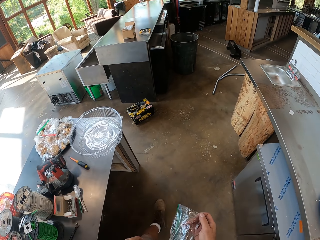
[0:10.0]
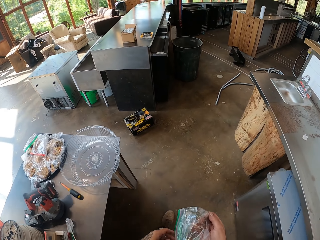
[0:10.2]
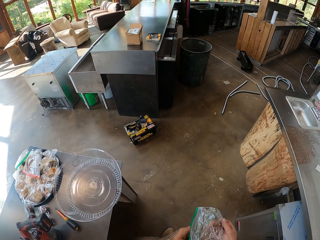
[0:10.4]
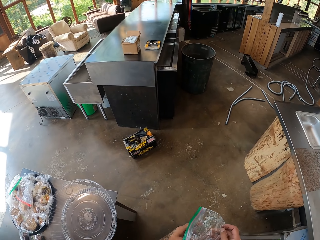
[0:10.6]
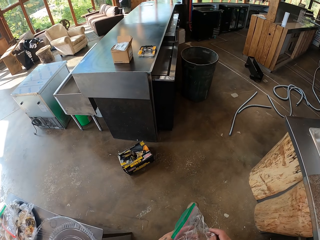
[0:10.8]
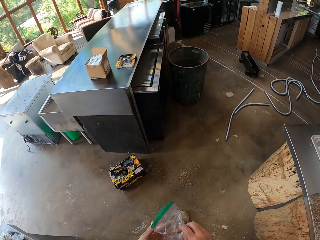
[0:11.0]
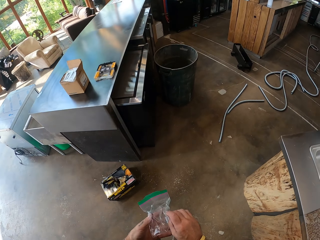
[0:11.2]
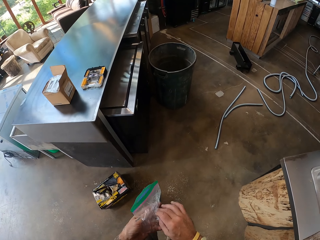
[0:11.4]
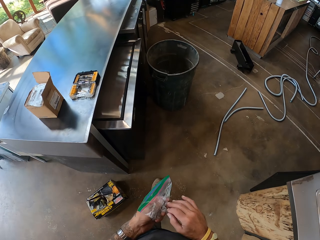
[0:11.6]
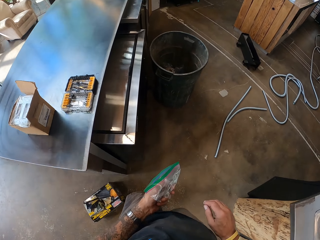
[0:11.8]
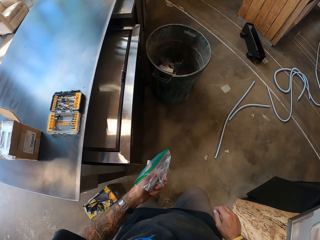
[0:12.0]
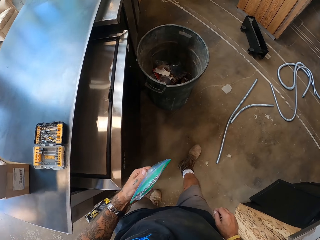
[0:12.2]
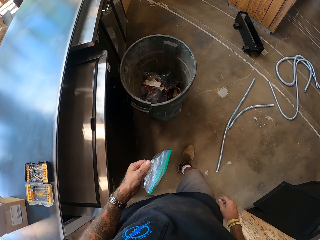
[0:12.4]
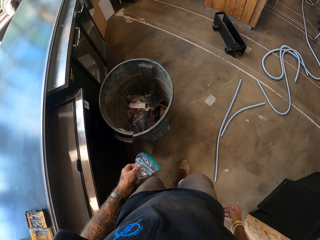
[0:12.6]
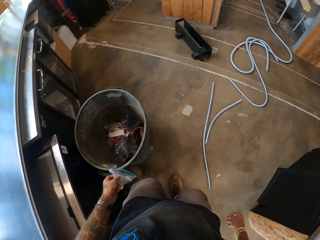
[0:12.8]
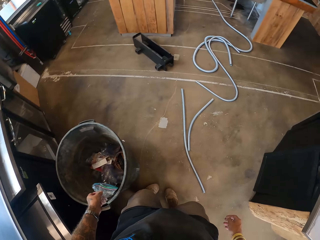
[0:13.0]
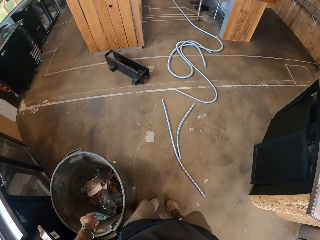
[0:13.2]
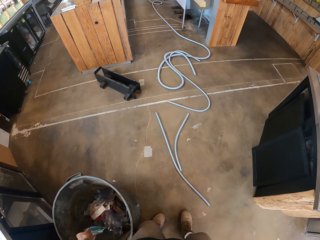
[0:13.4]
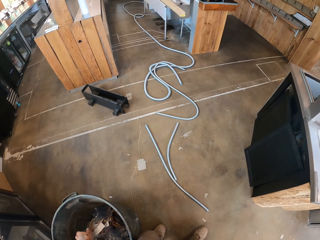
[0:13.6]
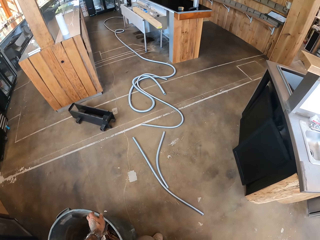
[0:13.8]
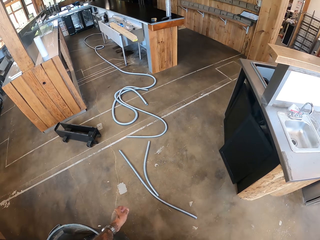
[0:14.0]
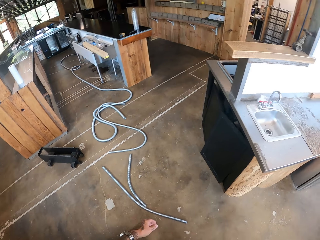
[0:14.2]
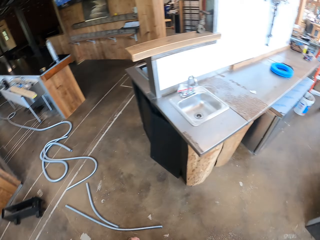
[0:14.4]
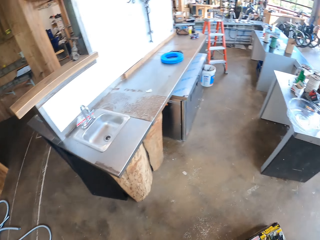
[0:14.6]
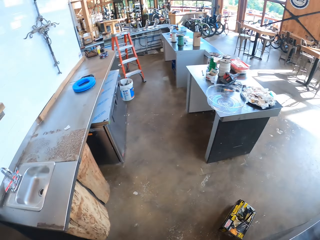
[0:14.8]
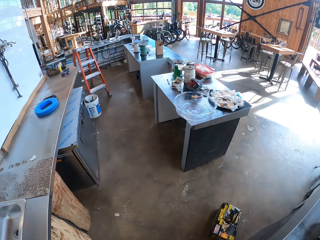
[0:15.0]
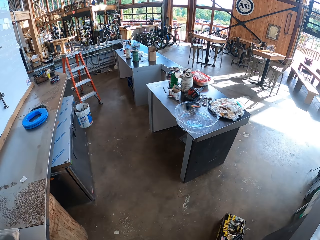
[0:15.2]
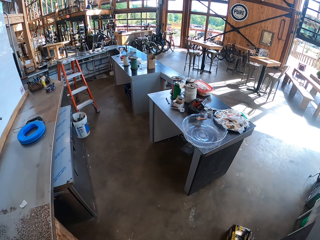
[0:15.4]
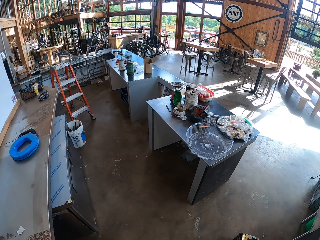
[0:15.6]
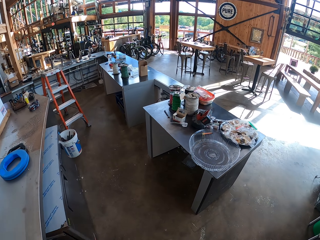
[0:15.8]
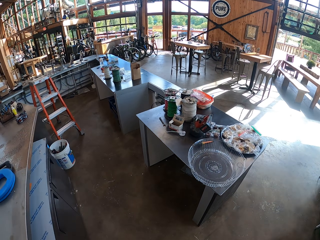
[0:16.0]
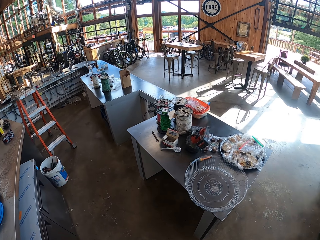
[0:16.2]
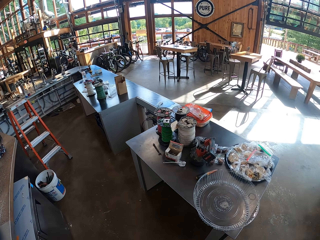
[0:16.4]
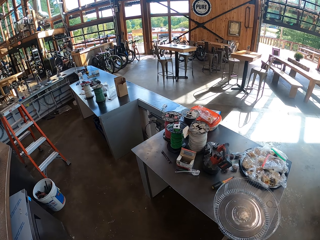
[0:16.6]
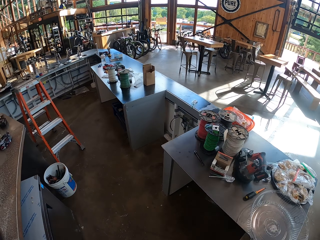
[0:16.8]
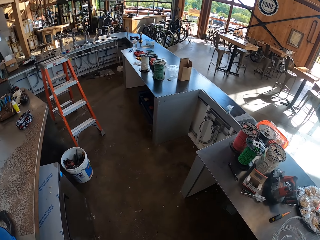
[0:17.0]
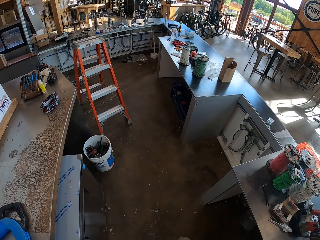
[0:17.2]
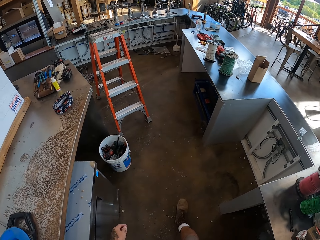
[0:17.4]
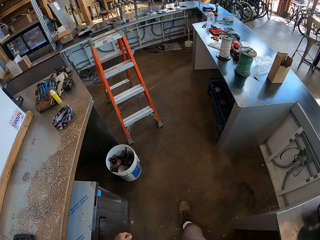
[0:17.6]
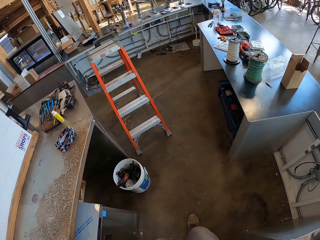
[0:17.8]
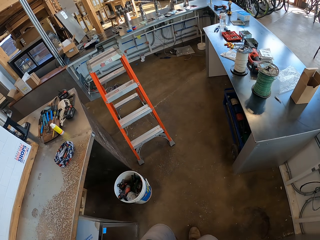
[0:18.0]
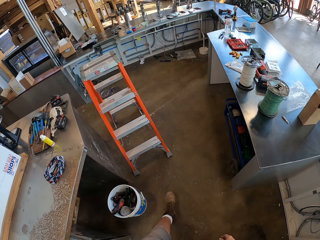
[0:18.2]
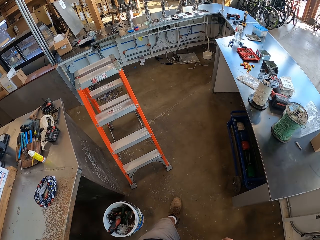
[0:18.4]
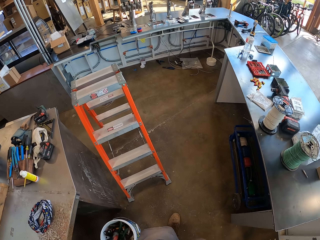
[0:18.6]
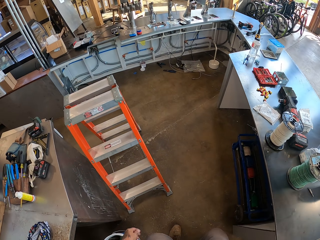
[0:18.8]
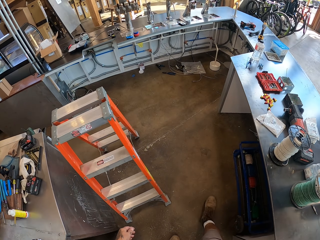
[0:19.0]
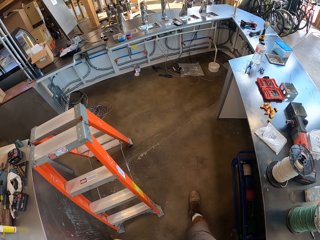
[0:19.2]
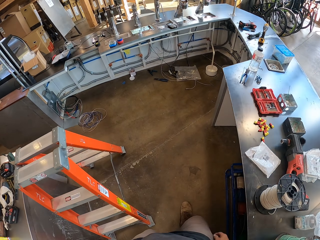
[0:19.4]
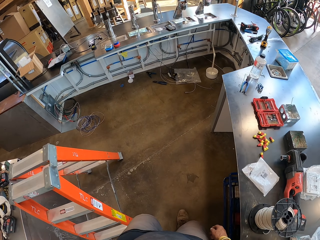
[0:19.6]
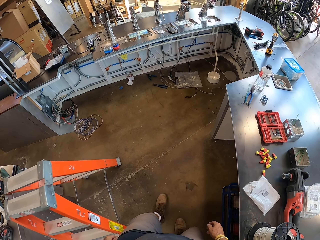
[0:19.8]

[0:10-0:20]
The camera wearer walks towards the dustbin. They threw a polybag in the bin.

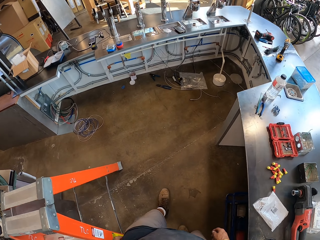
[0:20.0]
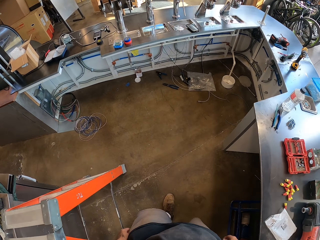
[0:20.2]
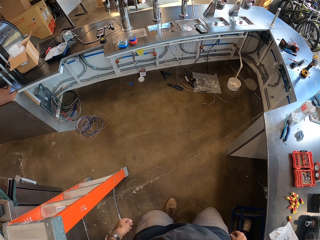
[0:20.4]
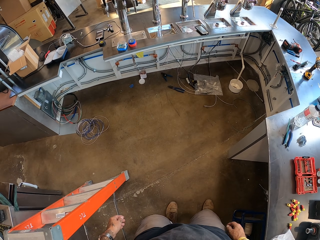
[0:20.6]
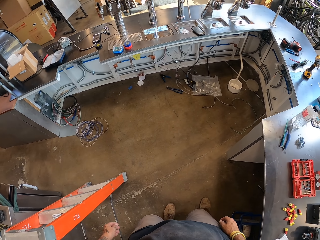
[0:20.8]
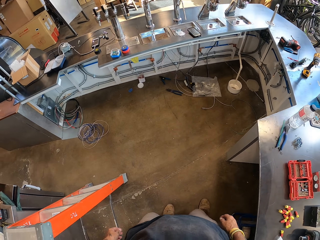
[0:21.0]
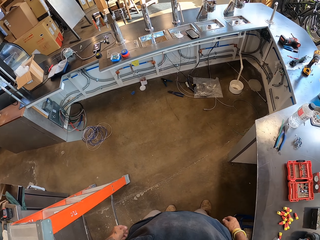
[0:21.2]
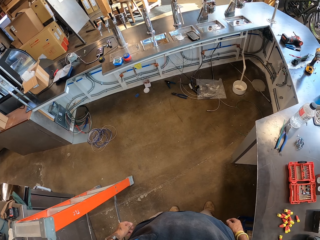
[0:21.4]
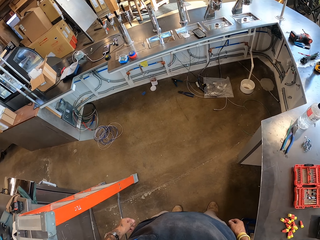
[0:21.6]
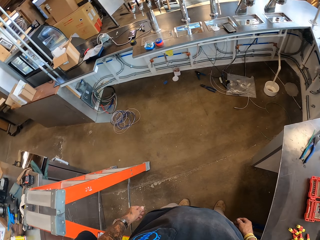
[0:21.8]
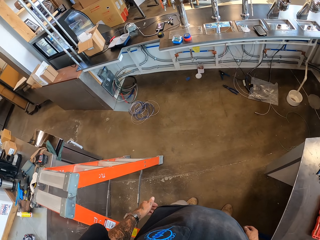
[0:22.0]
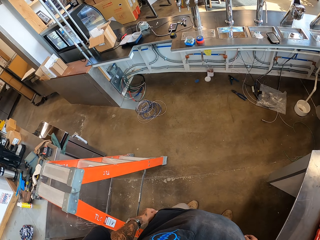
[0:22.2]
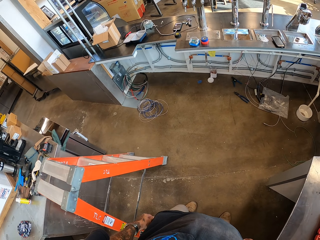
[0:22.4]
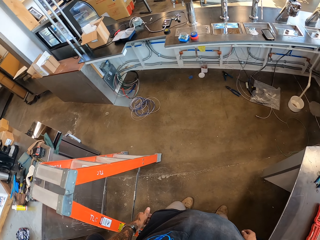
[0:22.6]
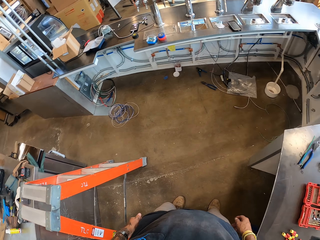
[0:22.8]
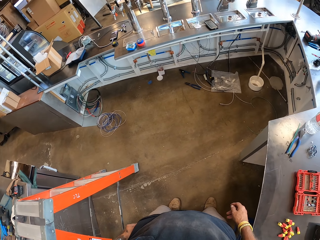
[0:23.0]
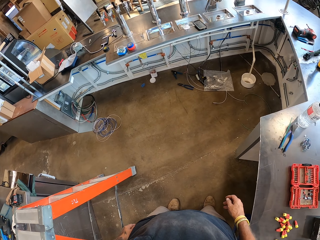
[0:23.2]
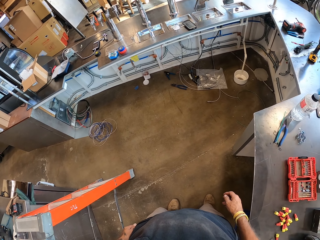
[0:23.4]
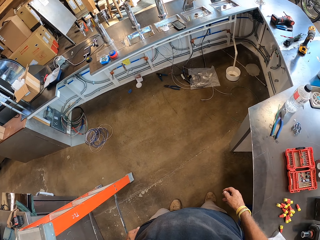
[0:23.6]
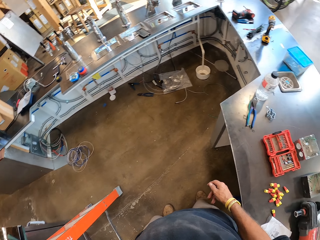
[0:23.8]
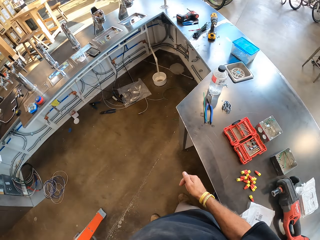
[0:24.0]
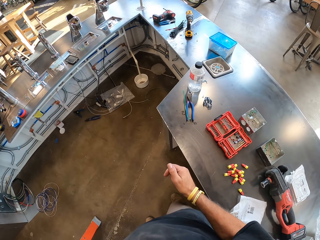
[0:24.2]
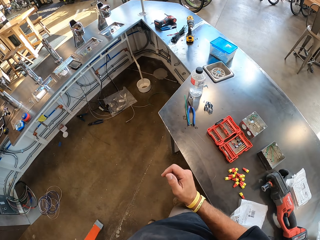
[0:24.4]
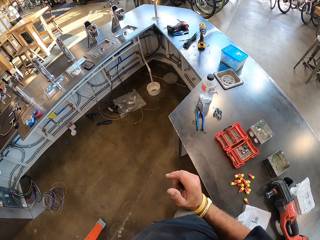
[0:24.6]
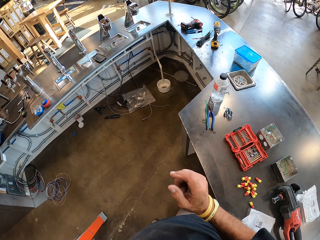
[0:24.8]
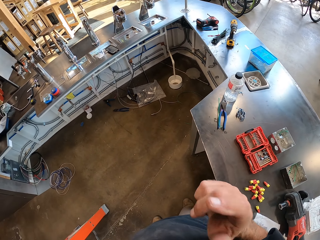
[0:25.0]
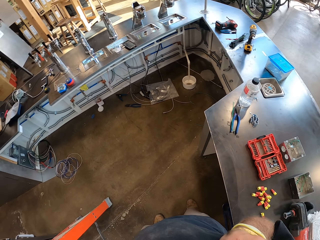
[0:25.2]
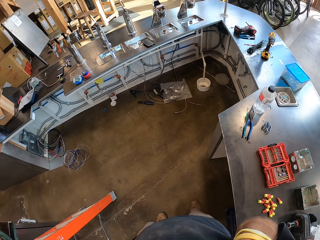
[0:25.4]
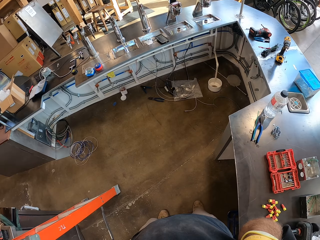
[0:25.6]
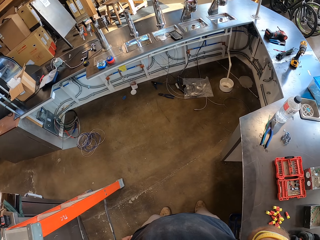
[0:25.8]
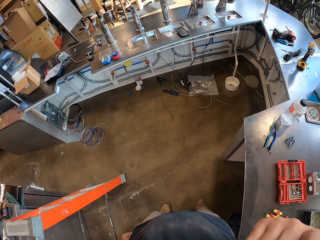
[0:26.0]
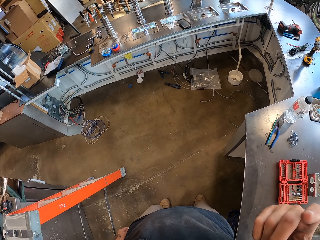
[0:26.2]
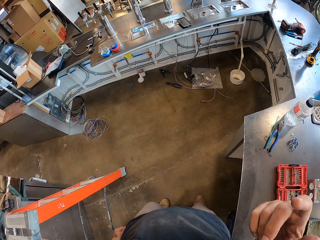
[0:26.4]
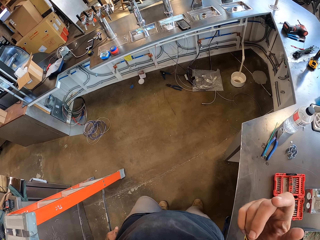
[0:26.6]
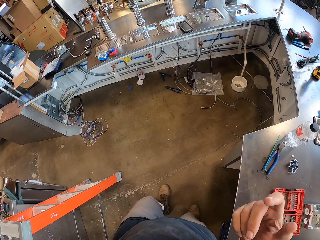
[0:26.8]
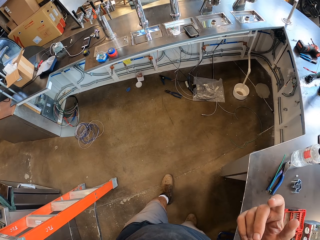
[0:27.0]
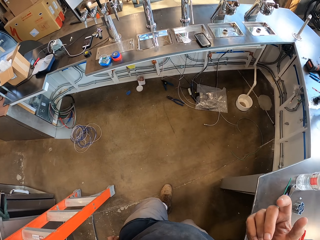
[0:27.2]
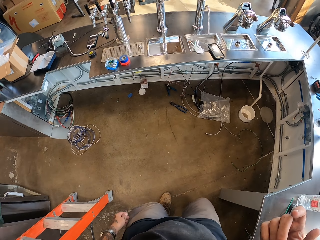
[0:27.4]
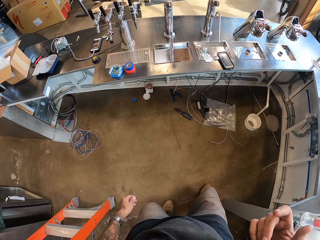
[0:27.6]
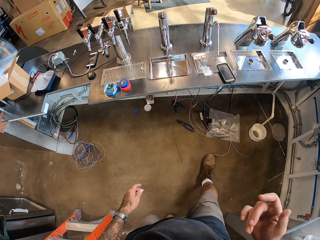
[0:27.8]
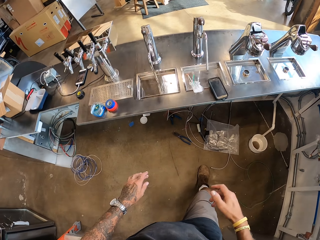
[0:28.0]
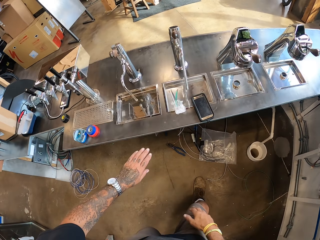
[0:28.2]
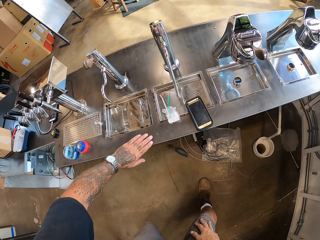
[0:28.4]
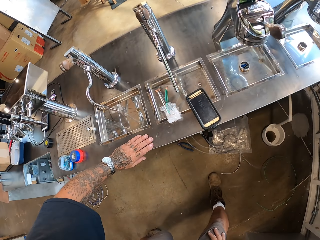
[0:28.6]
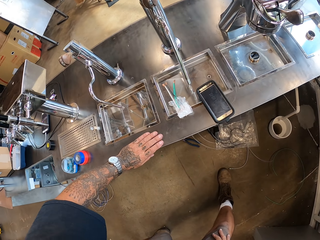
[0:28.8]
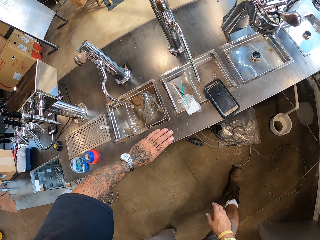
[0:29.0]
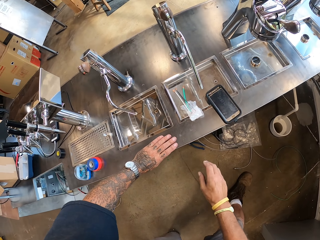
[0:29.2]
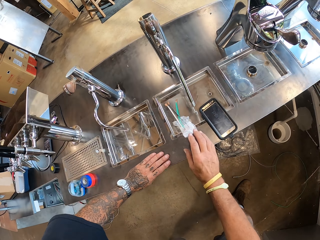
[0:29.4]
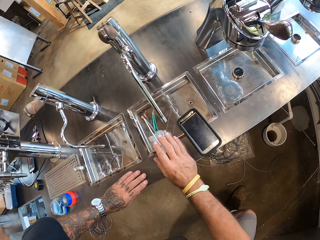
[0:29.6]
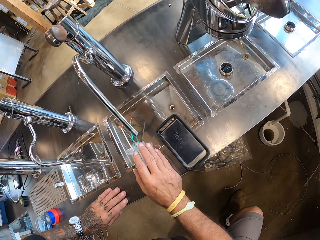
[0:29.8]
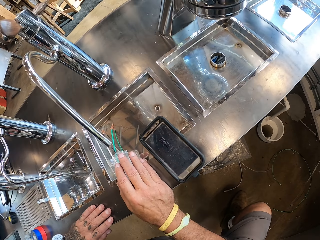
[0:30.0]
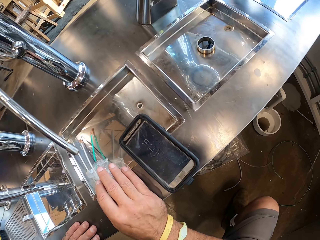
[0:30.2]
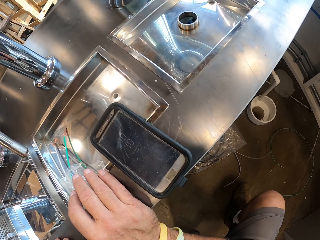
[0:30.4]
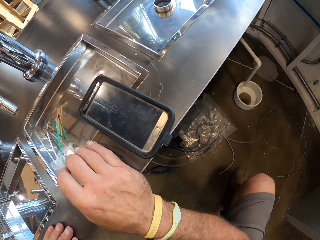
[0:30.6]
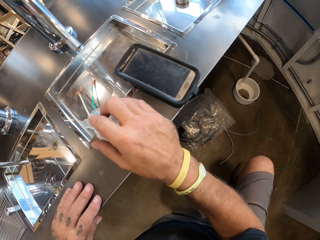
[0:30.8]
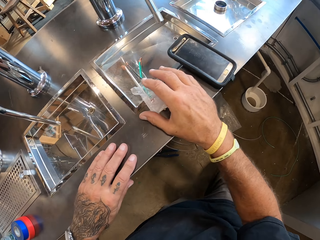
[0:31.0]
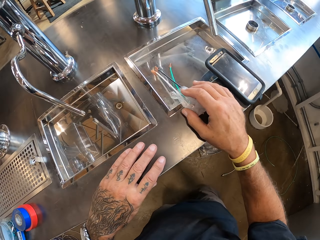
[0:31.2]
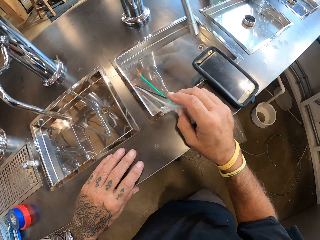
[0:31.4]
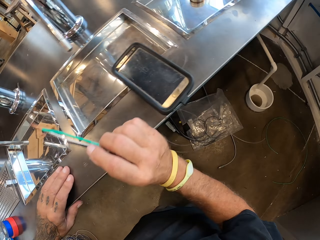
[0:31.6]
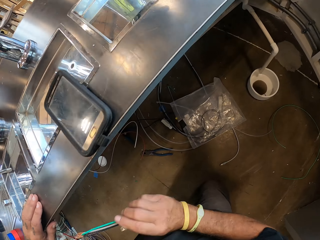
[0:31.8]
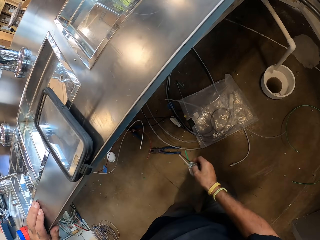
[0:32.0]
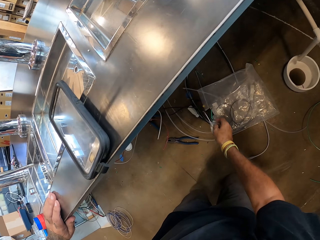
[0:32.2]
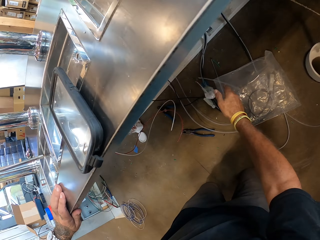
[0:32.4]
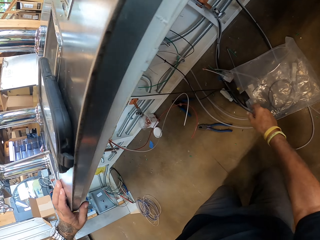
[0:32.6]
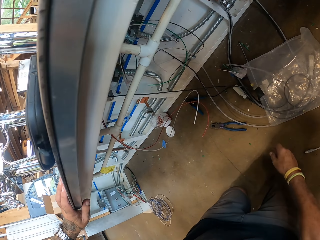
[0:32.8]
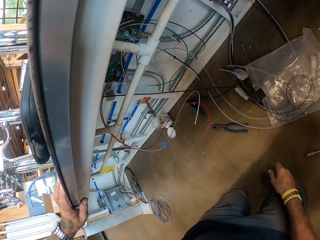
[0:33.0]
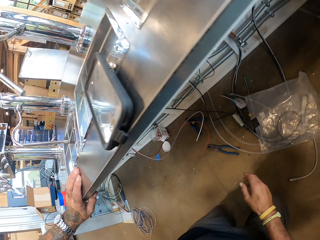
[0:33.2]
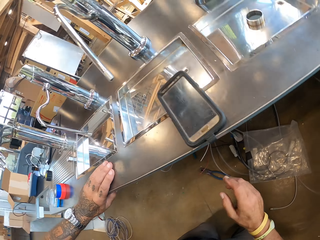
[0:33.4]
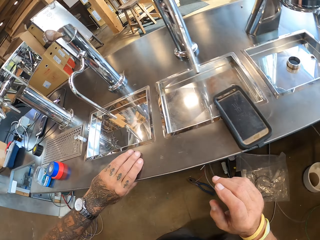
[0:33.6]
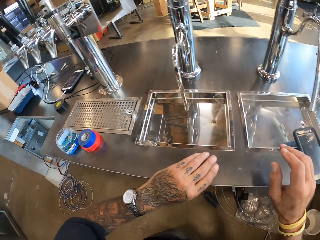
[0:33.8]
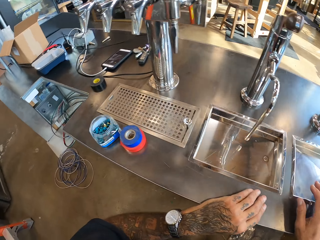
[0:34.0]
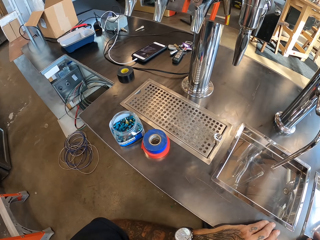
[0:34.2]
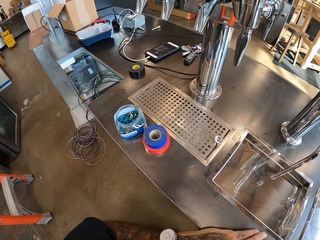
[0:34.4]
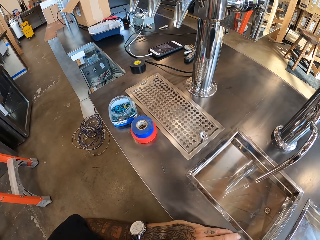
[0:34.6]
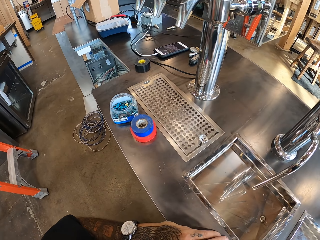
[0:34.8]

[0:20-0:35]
The camera wearer walks around and stands. They touch something on the face. They do something on the face. They hold the sink board. They touch something. They put something down. They throw something down.
